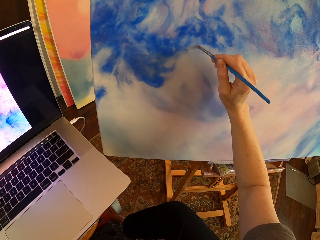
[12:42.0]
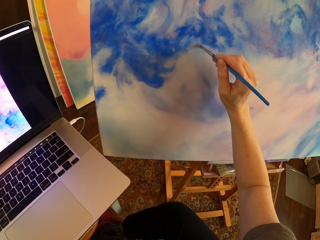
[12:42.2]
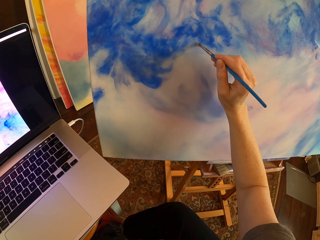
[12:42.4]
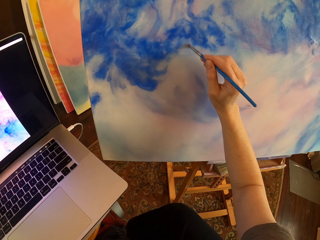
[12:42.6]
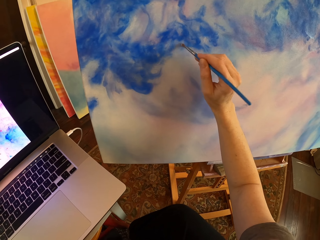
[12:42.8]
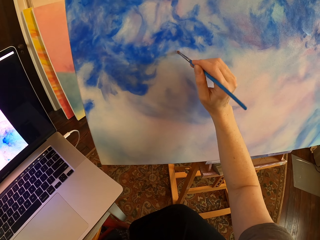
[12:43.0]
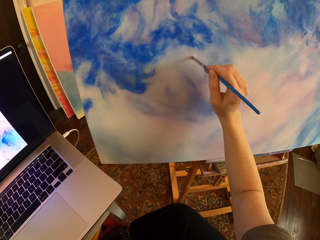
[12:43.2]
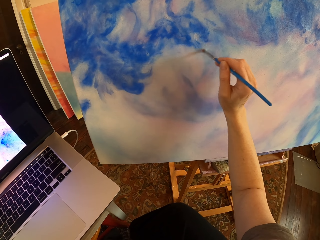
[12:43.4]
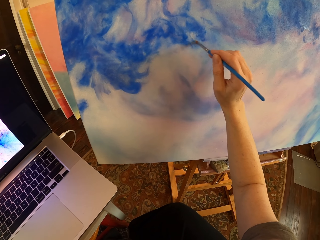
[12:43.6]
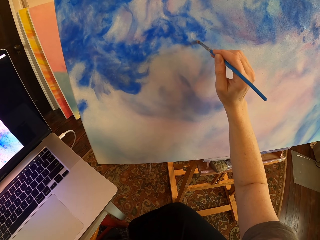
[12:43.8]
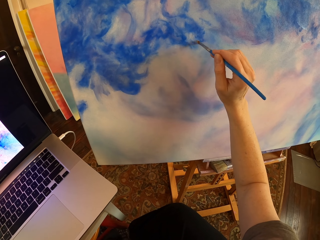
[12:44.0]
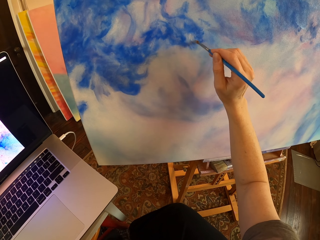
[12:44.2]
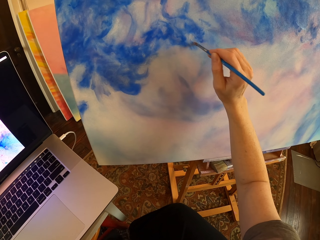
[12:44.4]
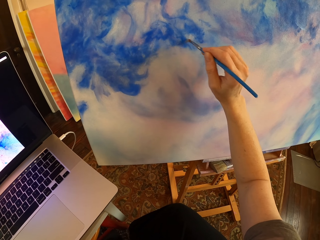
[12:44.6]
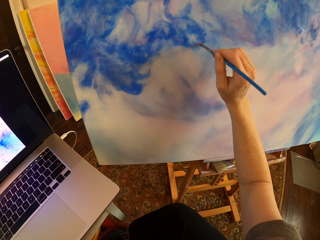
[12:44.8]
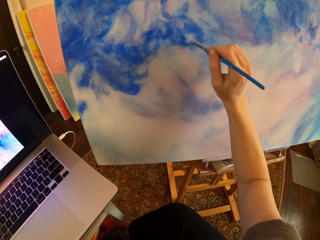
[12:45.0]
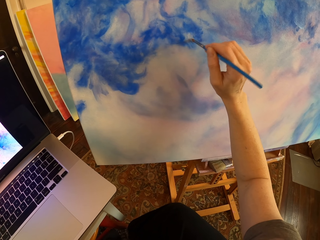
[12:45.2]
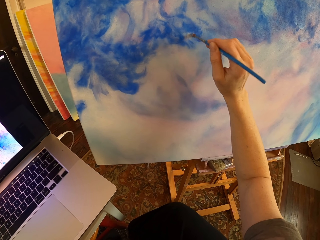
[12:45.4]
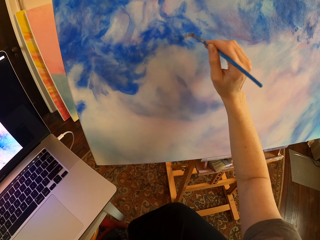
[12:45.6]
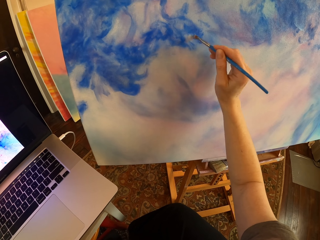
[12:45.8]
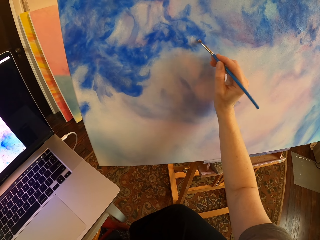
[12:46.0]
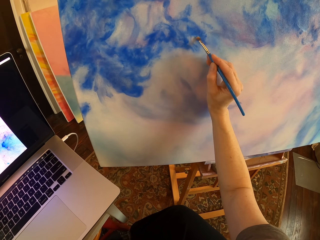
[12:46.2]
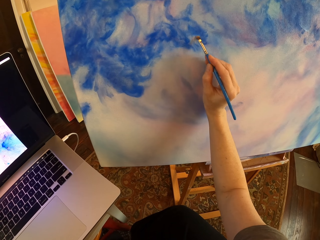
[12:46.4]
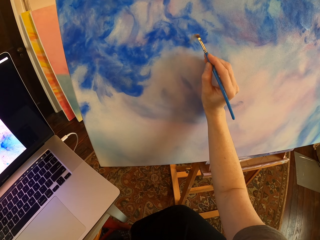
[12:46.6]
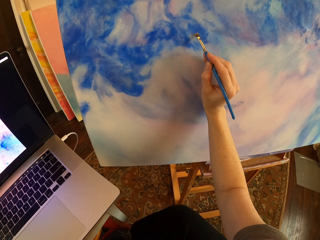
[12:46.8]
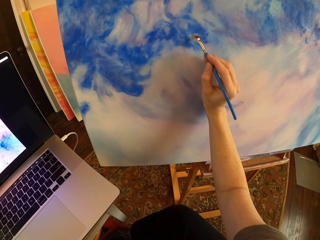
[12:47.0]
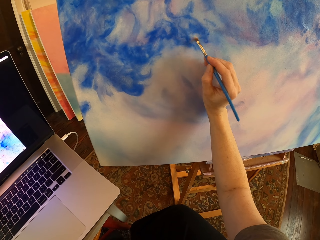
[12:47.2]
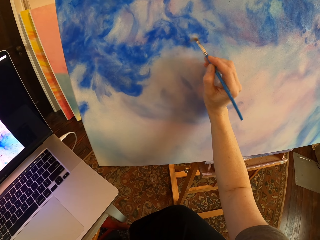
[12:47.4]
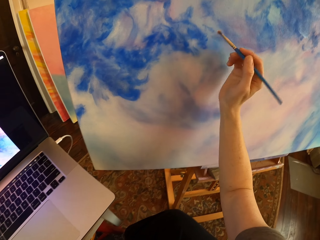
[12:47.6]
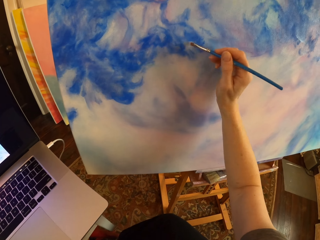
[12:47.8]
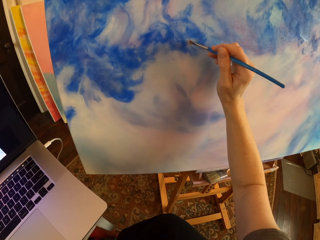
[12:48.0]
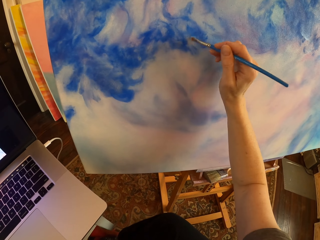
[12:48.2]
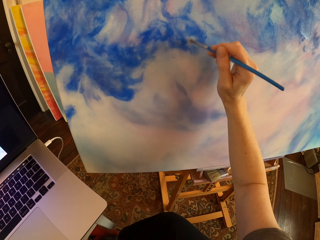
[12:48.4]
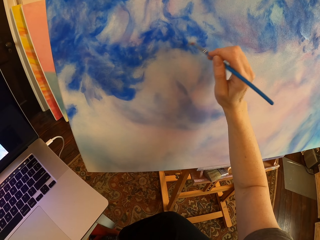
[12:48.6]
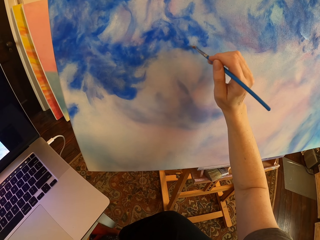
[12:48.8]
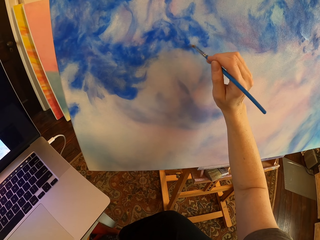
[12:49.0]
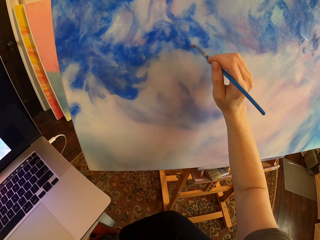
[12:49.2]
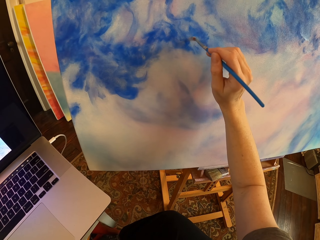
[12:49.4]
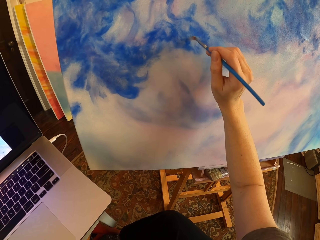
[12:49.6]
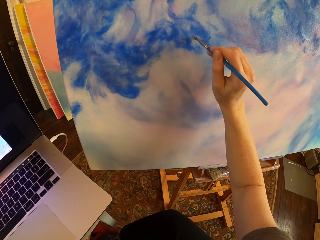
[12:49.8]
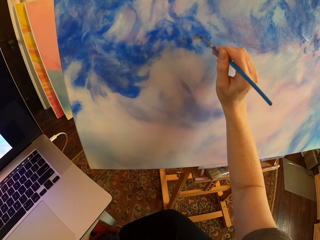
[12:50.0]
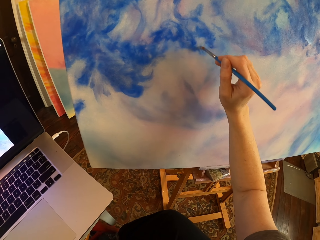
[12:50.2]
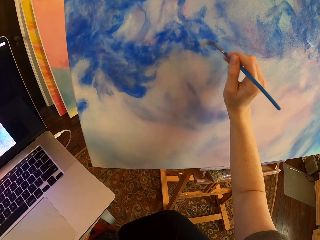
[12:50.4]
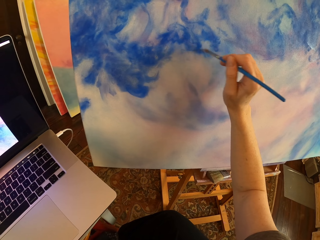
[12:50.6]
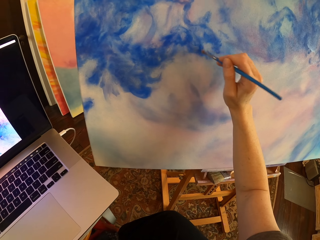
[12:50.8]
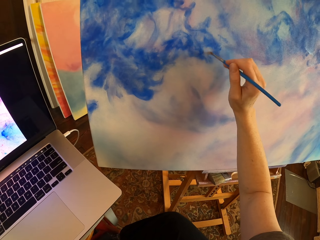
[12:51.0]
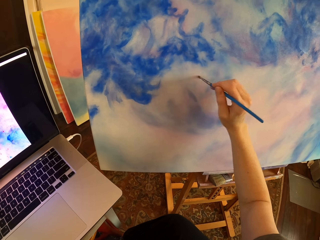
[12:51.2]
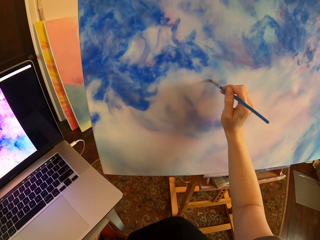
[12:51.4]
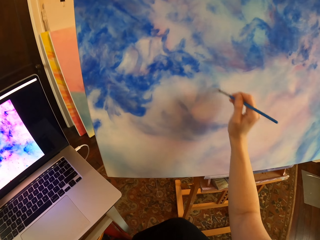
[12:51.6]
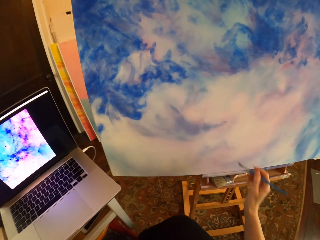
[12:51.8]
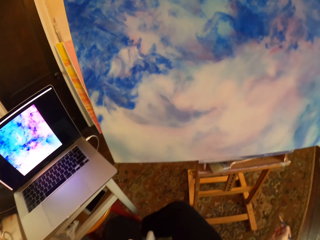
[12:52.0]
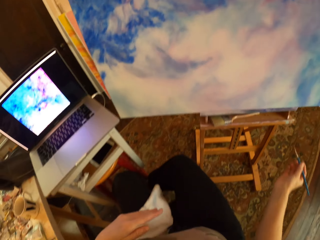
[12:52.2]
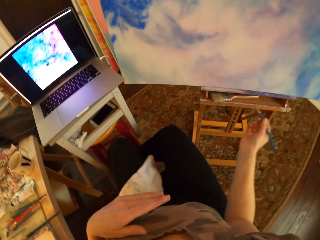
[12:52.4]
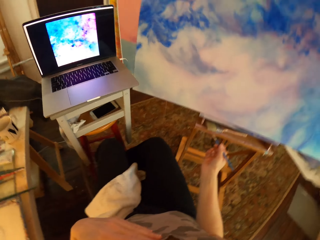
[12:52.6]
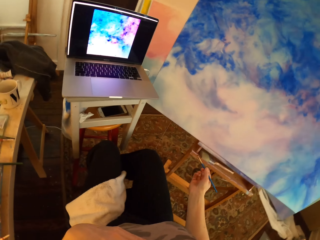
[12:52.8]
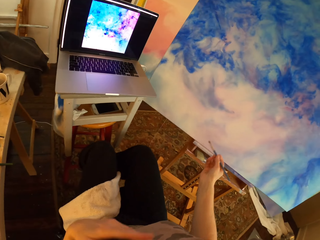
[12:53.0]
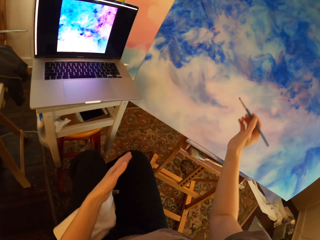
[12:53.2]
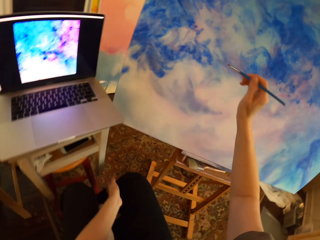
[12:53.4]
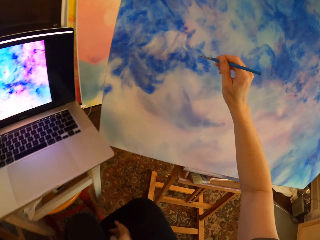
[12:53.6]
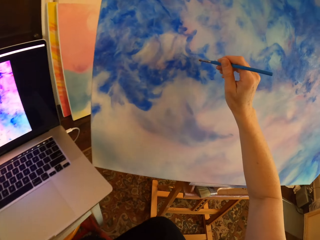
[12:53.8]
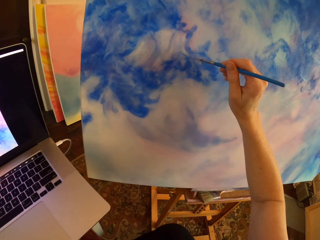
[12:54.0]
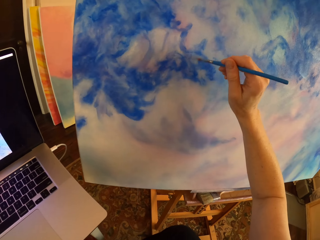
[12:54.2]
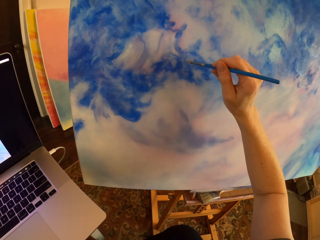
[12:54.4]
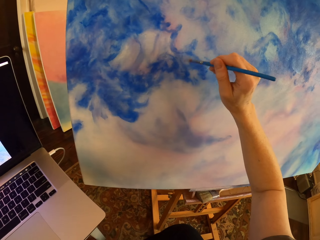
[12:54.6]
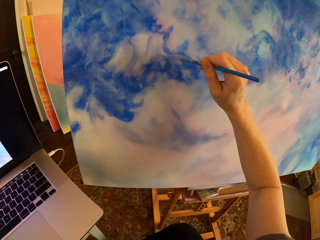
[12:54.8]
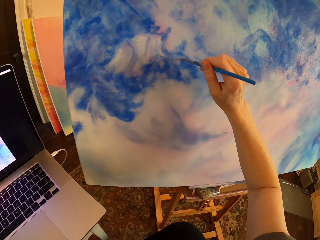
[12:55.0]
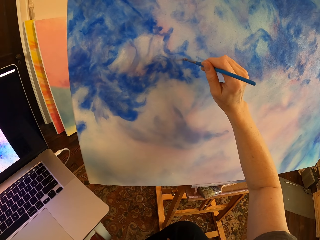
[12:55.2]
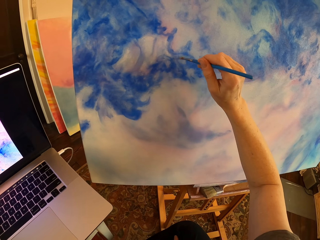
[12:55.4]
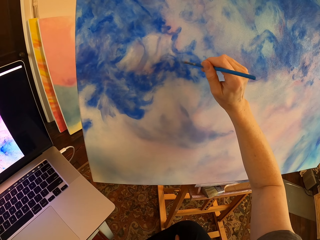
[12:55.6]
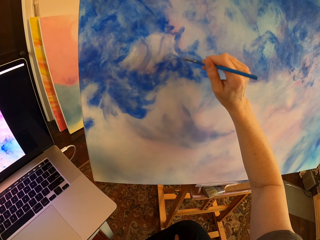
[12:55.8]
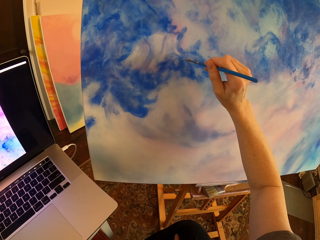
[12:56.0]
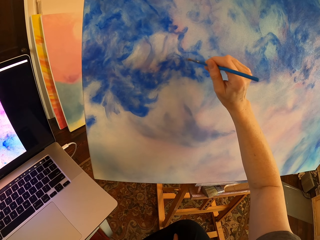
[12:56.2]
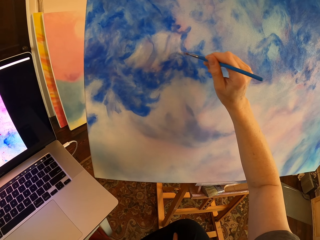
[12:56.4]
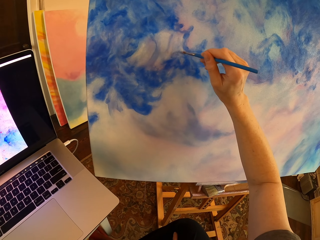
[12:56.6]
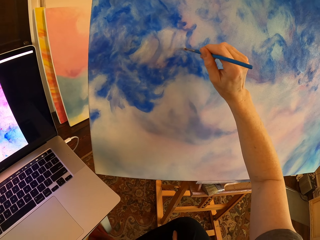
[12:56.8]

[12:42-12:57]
The camera wearer paints on a canvas with a paintbrush. They paint on the canvas with the paintbrush again. They turn around. They move the right hand. They look at the laptop. They lift the right hand. They paint on the canvas with the paintbrush.

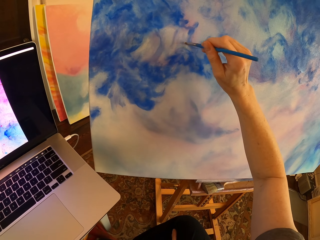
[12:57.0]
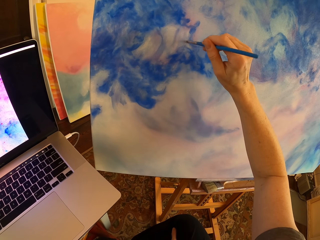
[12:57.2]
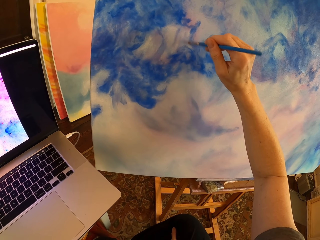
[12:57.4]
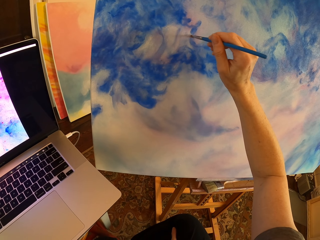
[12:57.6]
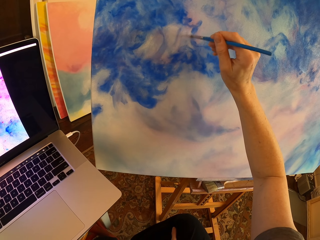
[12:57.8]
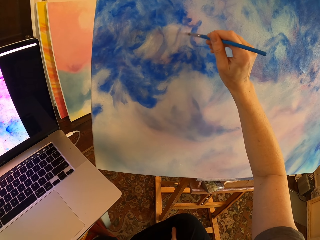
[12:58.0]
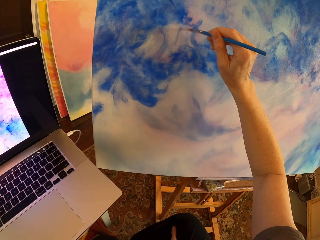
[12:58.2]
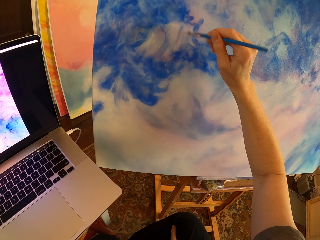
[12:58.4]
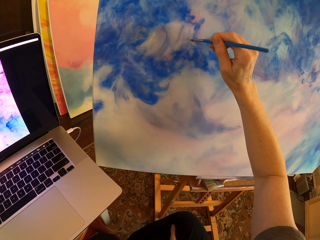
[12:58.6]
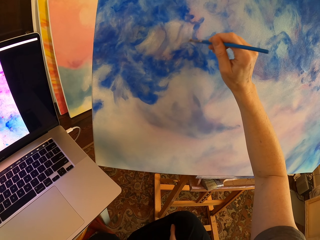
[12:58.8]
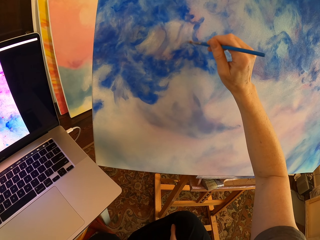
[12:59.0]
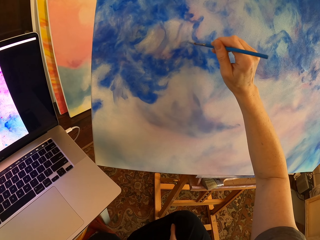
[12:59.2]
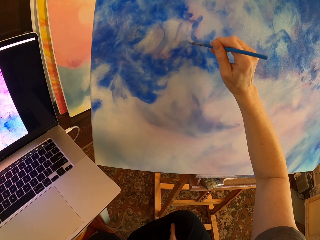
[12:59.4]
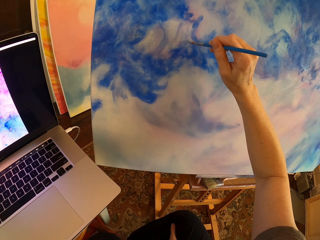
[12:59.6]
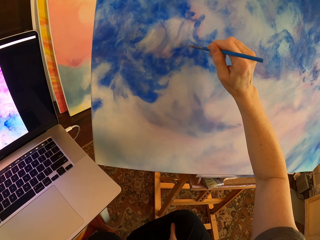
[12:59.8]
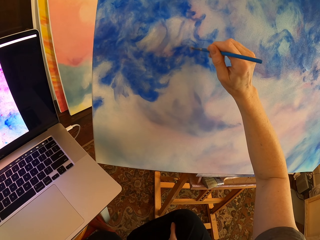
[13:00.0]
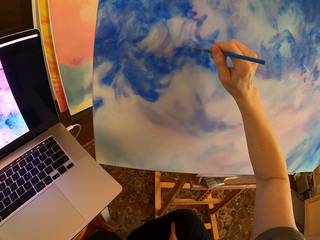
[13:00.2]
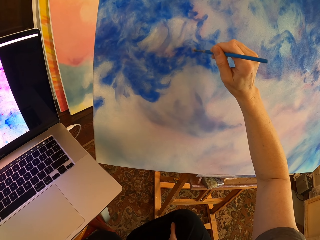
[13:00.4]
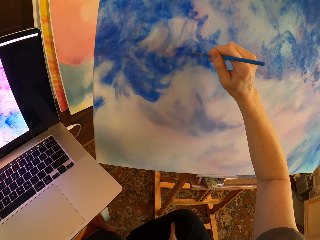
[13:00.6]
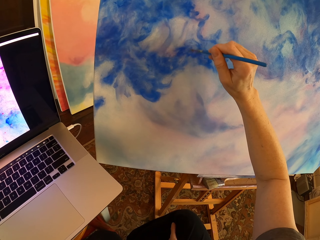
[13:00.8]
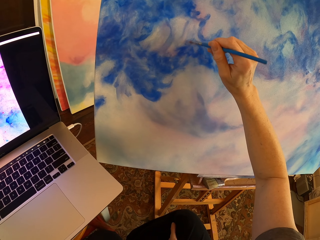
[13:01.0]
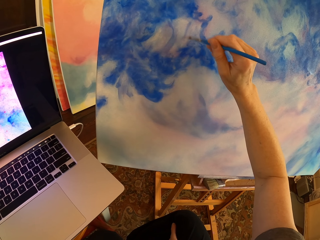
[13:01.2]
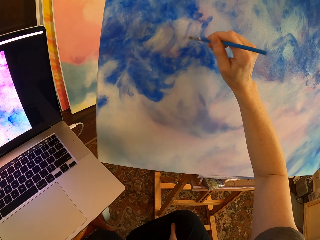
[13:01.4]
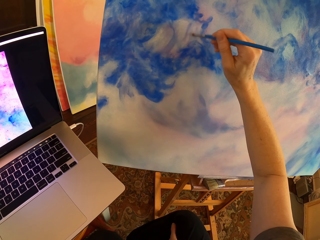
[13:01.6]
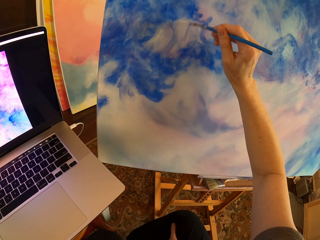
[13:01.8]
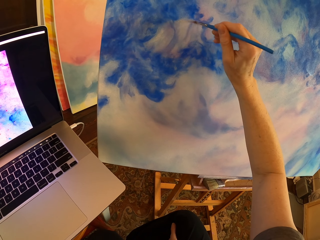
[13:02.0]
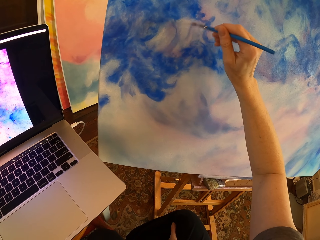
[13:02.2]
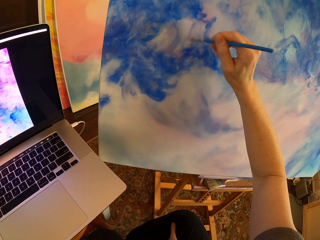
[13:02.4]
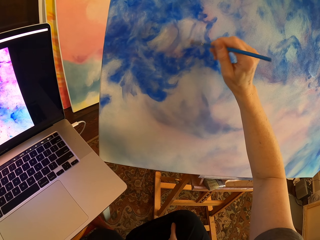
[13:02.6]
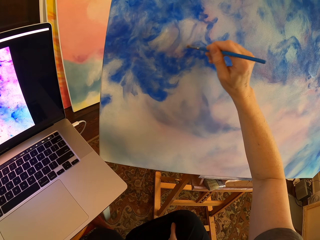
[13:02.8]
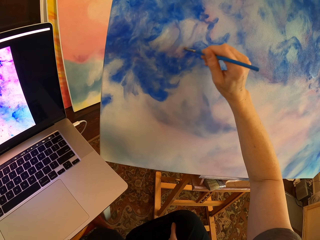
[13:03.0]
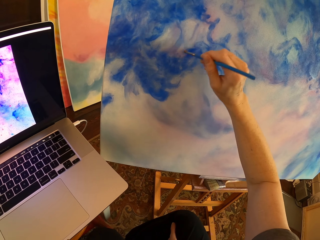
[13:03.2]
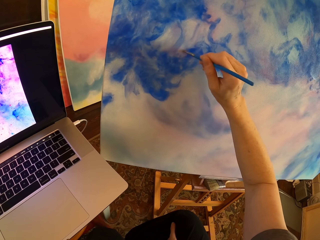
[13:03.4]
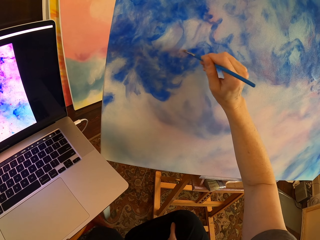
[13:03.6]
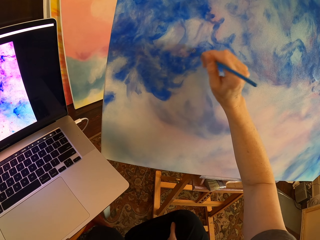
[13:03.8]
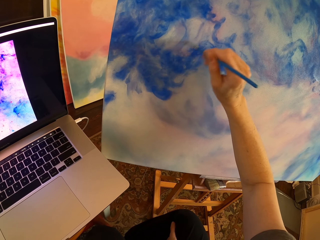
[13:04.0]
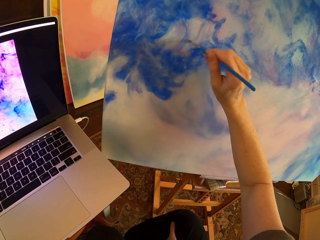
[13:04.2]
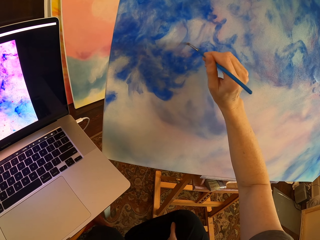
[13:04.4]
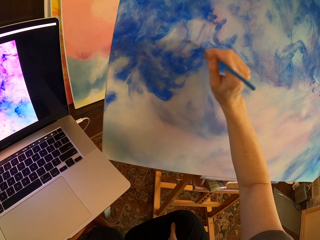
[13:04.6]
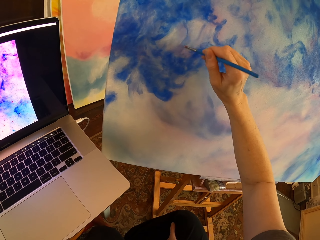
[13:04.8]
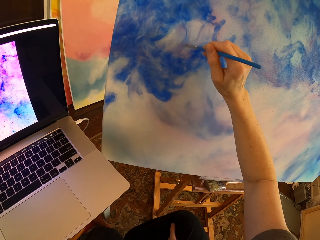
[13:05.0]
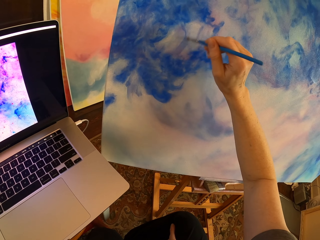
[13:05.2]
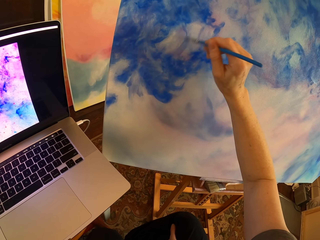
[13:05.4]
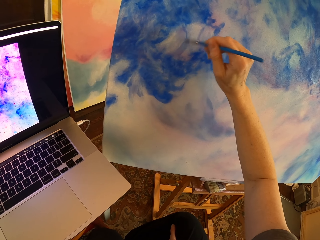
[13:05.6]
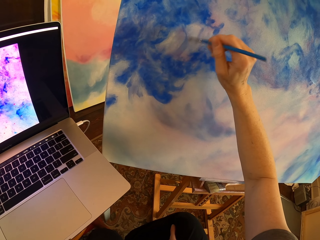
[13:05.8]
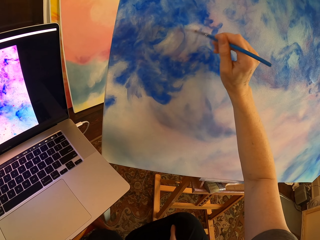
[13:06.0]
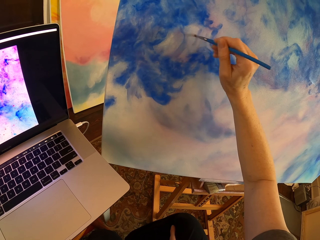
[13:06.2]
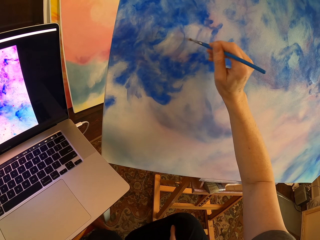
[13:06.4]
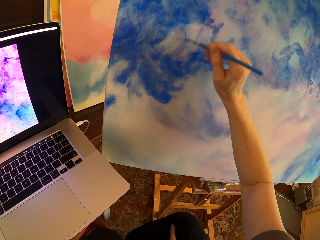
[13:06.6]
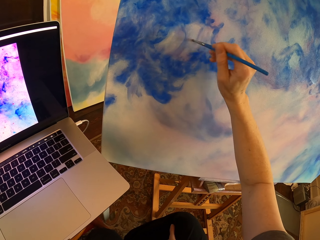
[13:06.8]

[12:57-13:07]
The camera wearer paints on a canvas with a paintbrush. They paint on the canvas with the paintbrush again.
